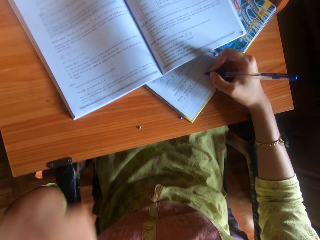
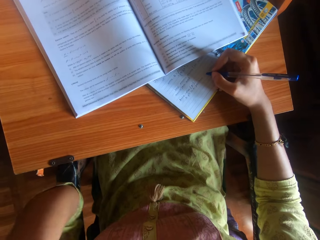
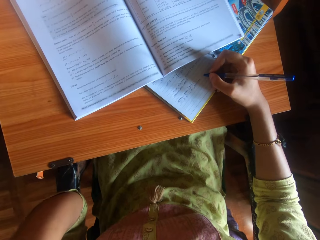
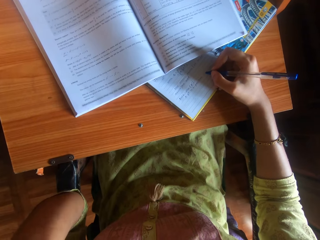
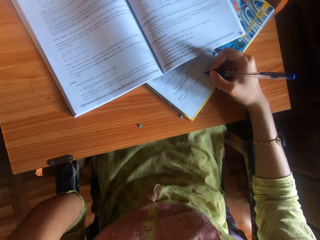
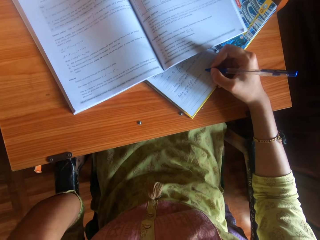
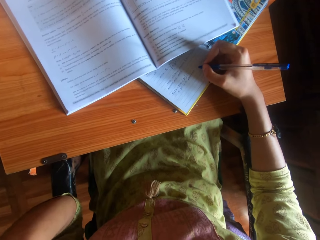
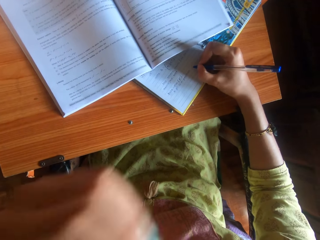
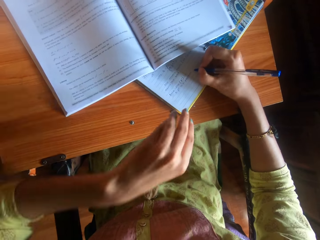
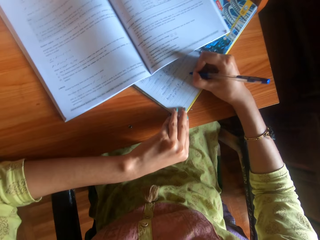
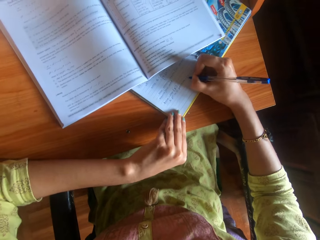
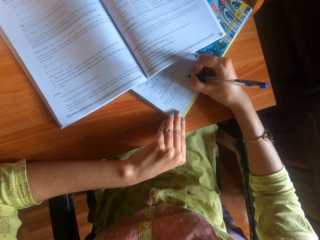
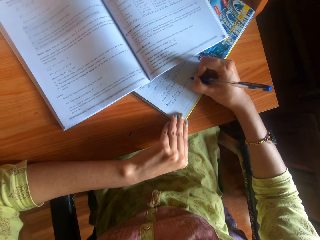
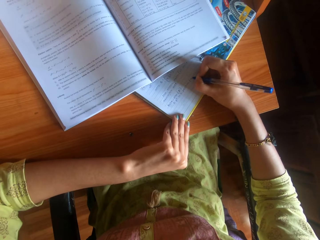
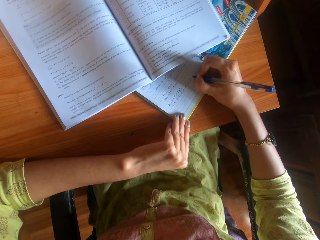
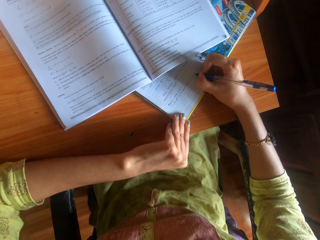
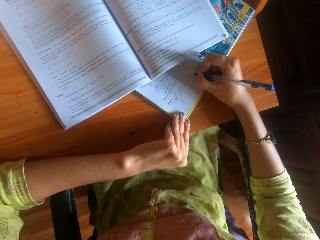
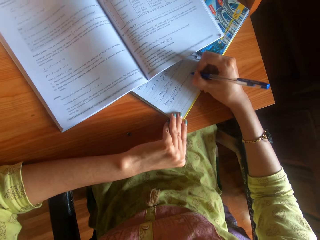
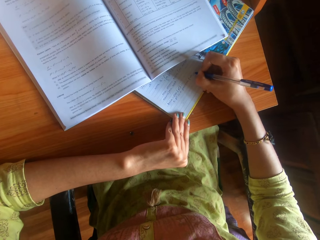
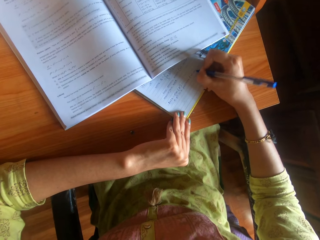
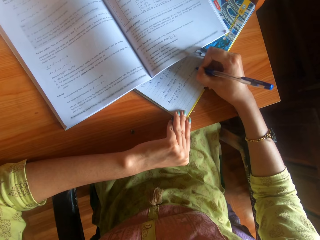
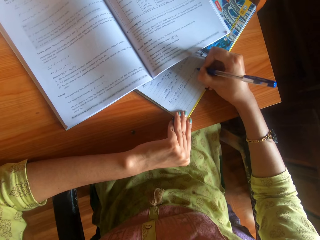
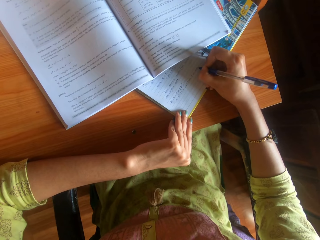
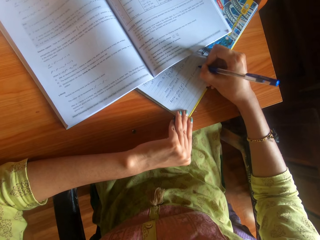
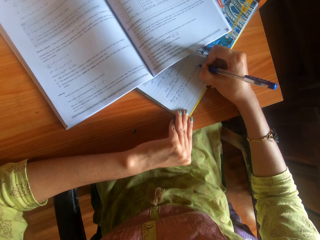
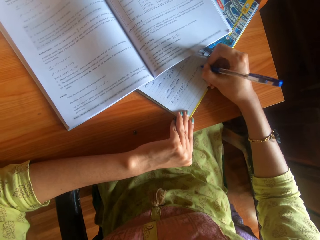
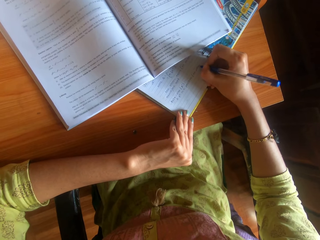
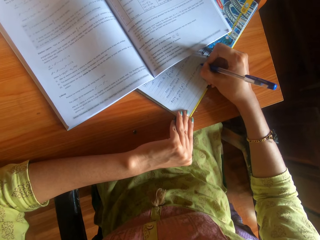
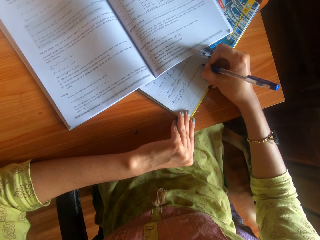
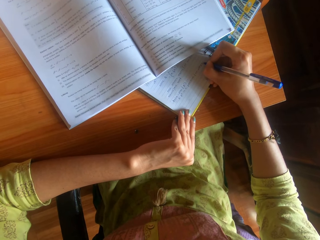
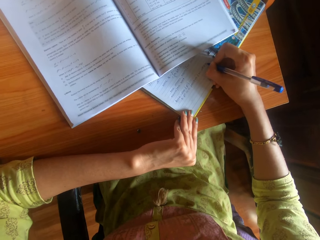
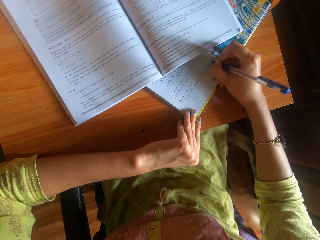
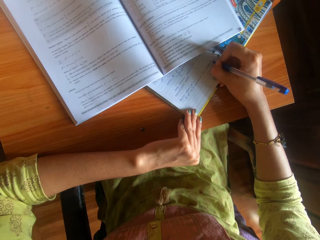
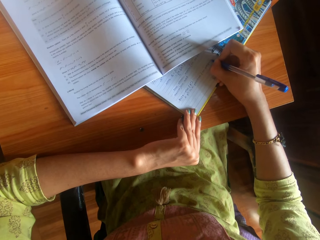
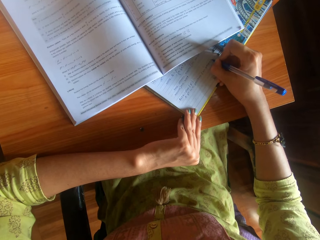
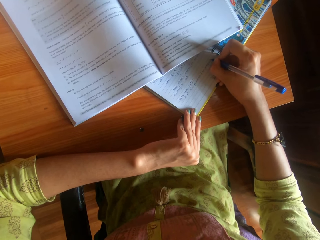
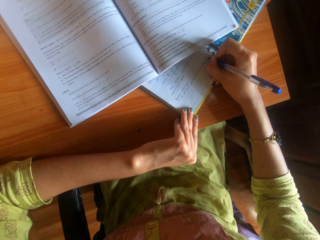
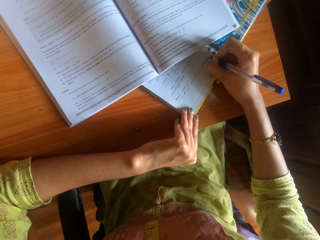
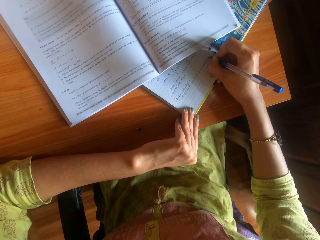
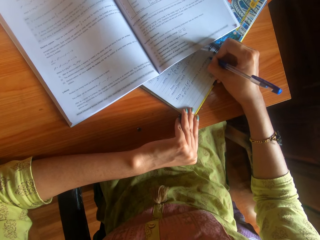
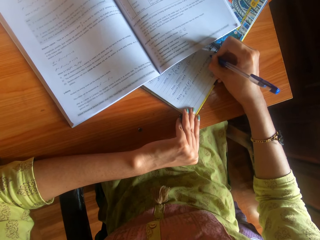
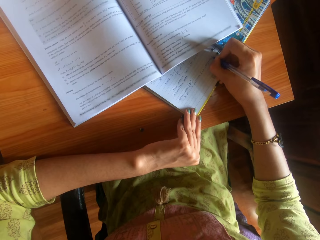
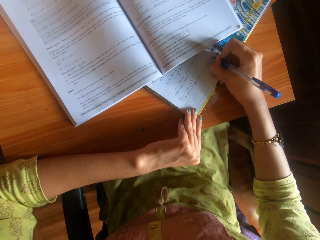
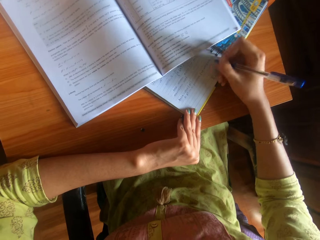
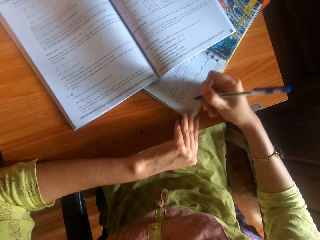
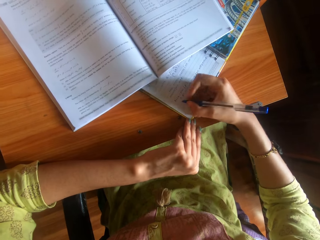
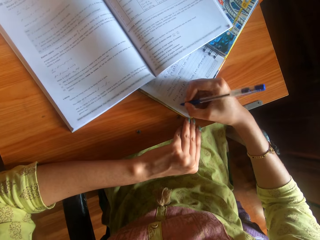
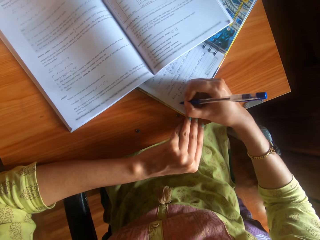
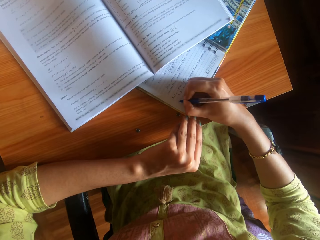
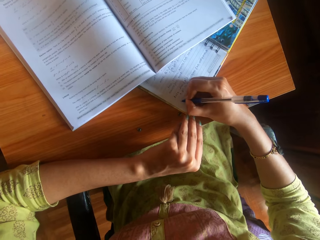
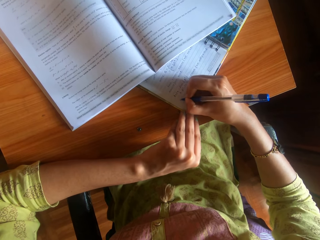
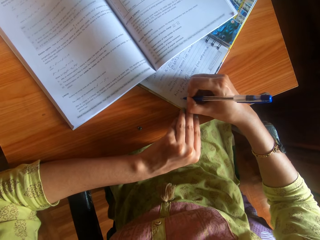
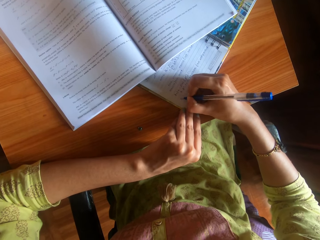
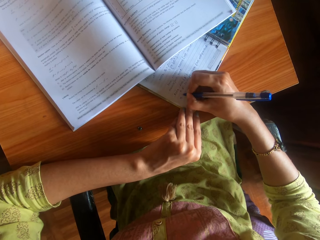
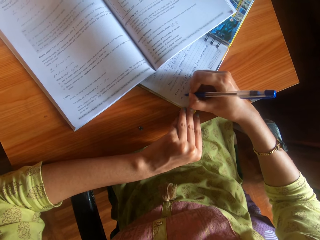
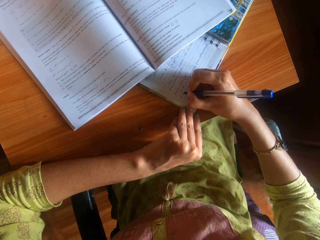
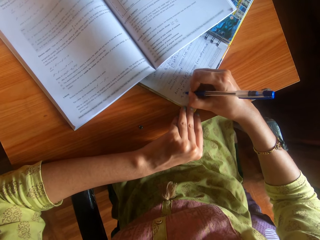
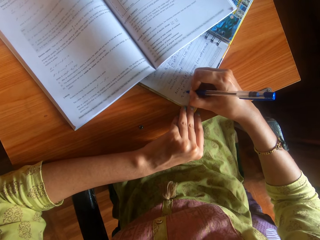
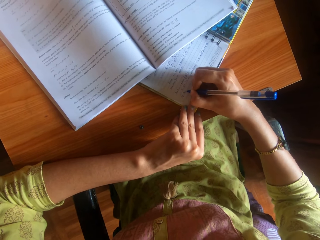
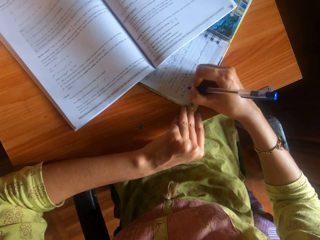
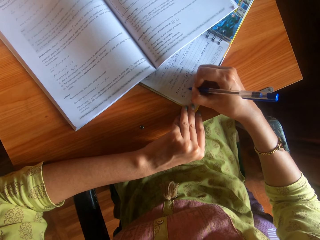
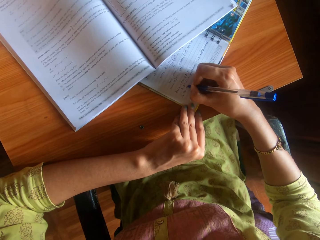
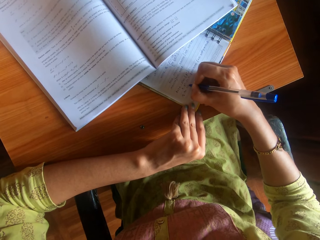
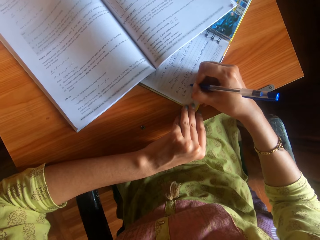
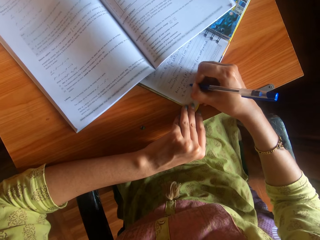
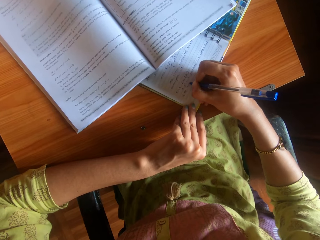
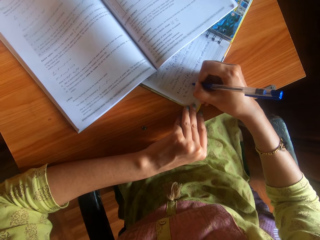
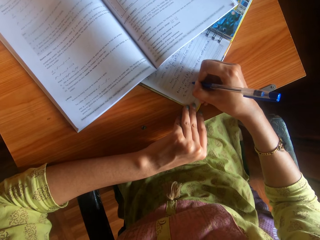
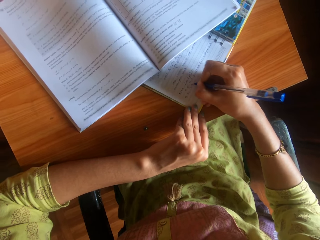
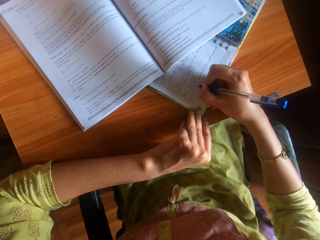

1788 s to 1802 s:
The camera wearer raises the left hand. She touches her face with her left hand. She looks. She lowers the left hand. She holds the book on the table with her left hand. She writes on the book on the table with the pen in her right hand. She moves the hand. She writes in the book using the pen.

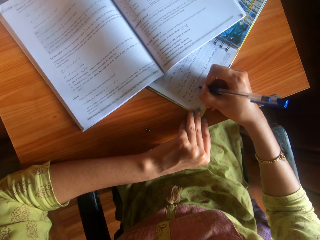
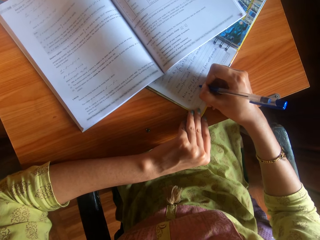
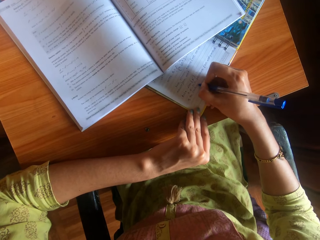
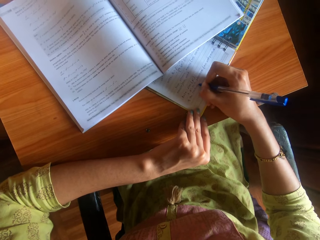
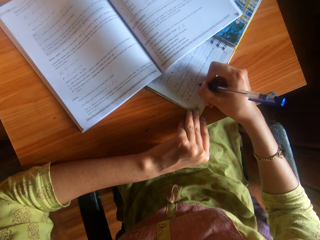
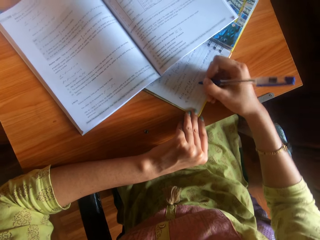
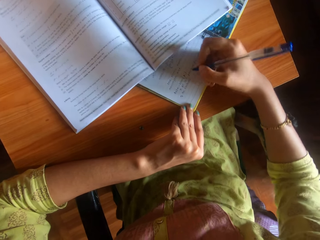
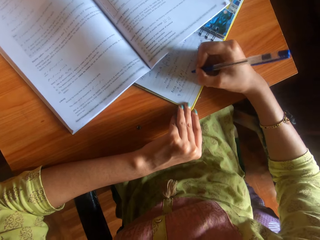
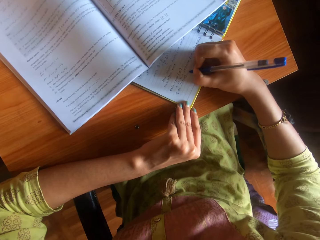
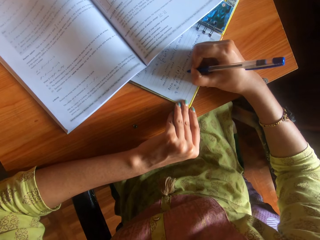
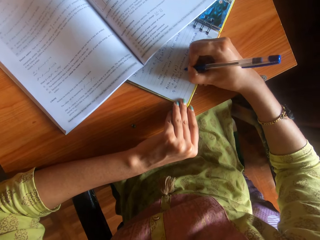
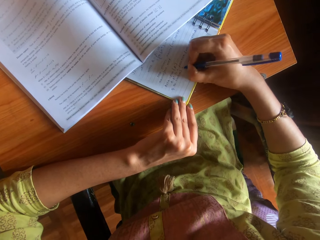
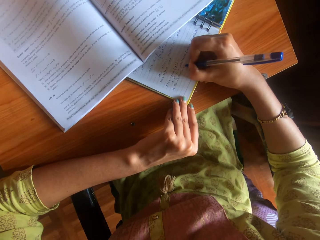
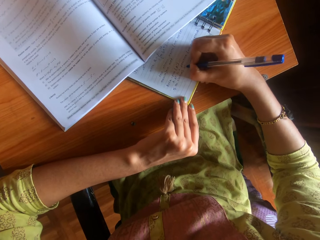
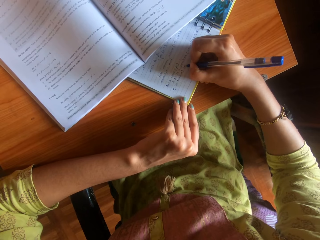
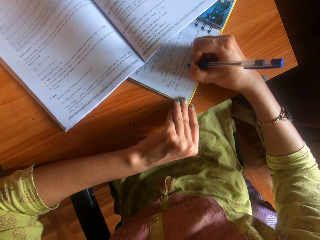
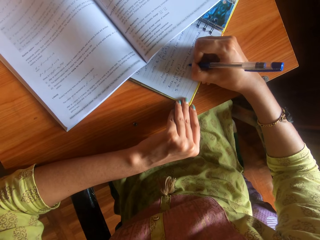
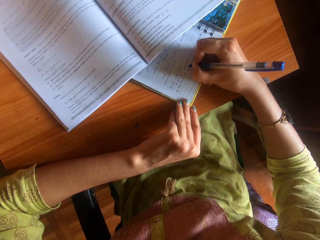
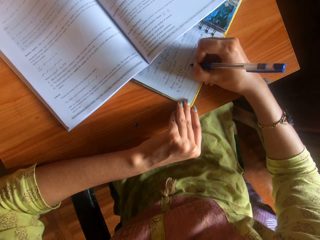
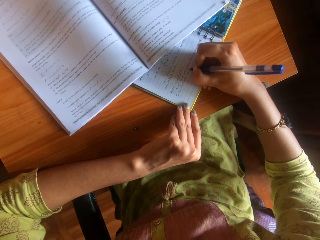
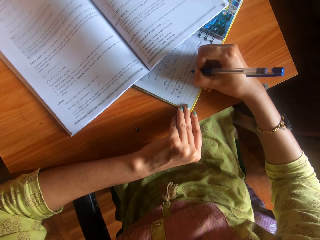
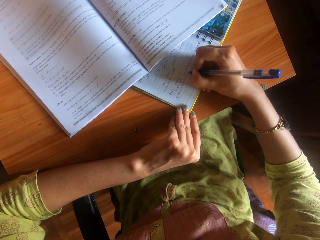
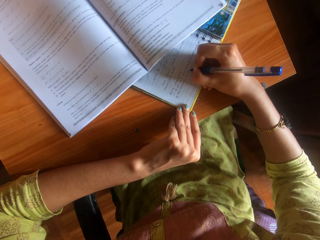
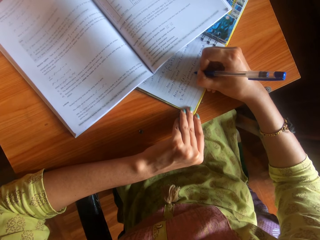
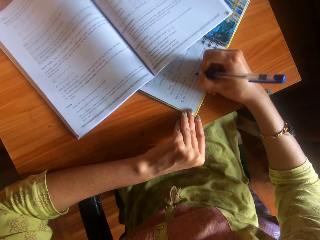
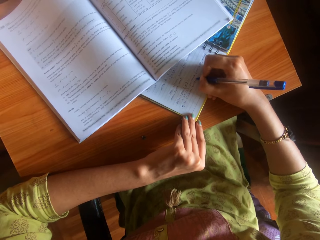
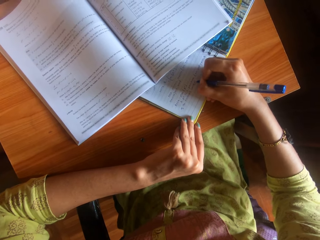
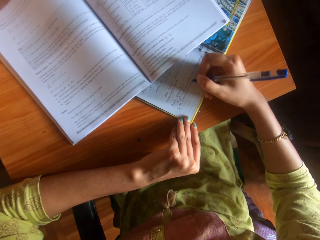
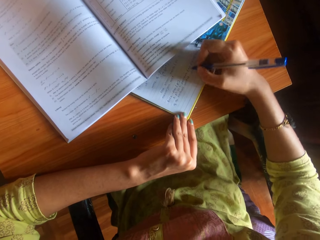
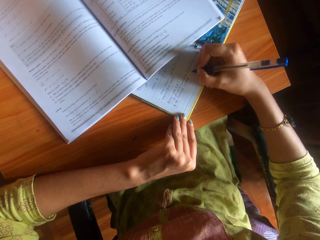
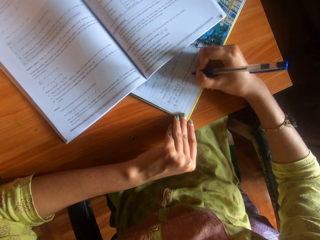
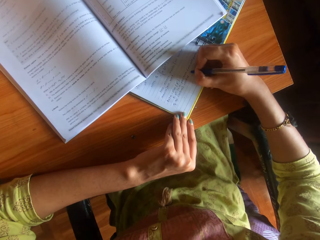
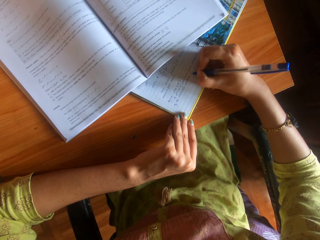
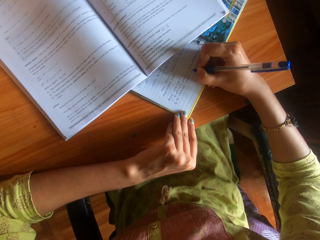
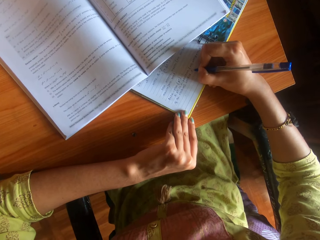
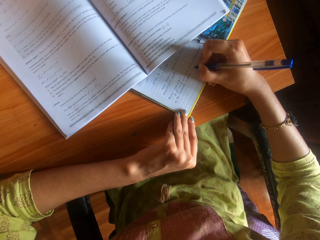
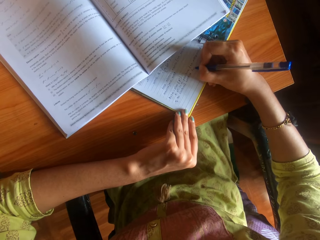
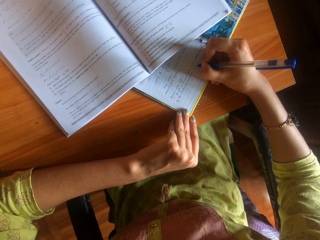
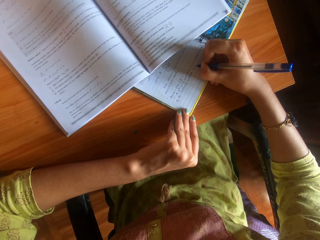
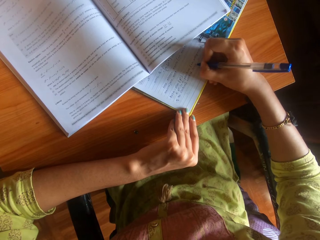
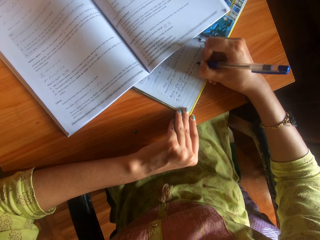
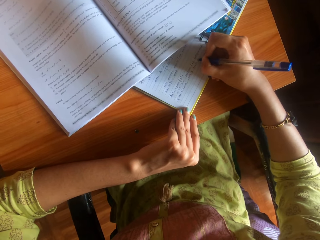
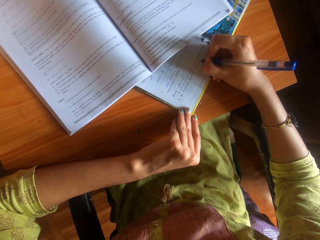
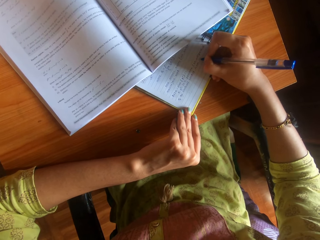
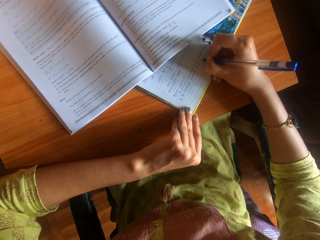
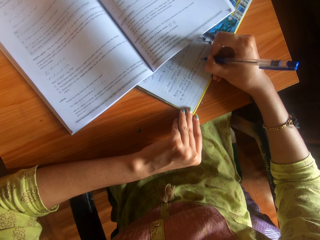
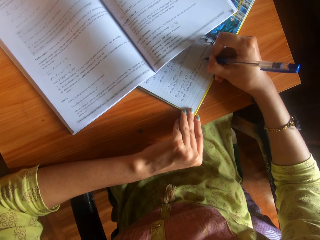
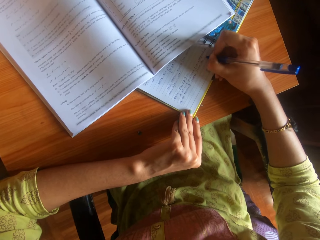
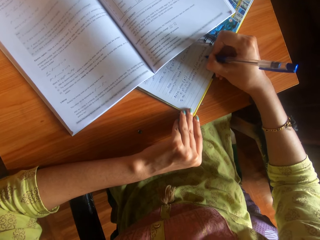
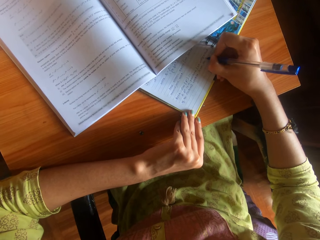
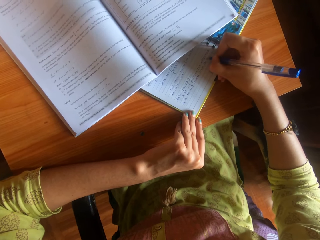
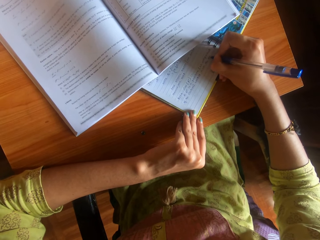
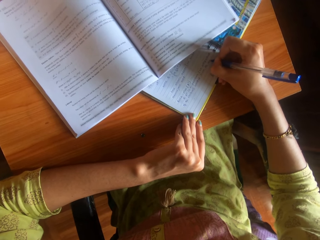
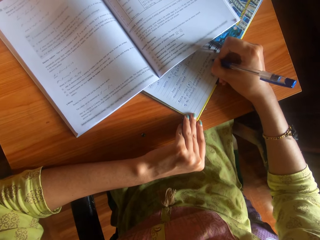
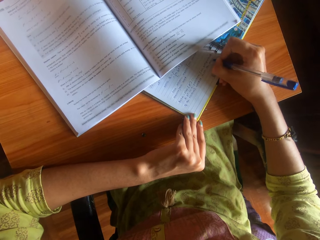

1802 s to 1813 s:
The camera wearer moves the hand. They write in the book using a pen. They move the hand. They write in the book using the pen.
